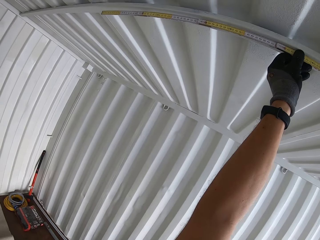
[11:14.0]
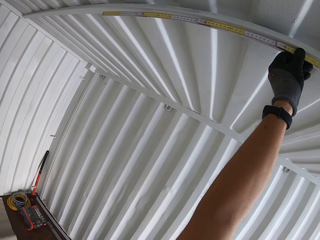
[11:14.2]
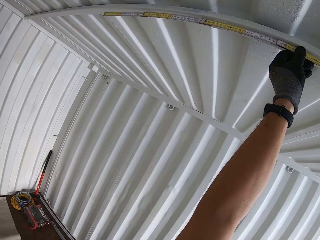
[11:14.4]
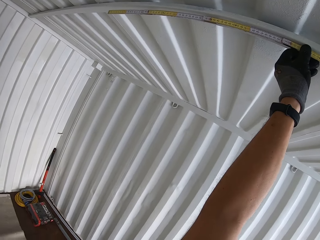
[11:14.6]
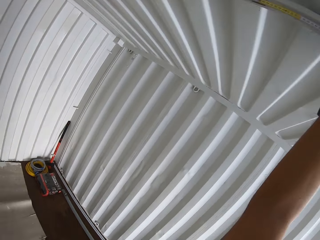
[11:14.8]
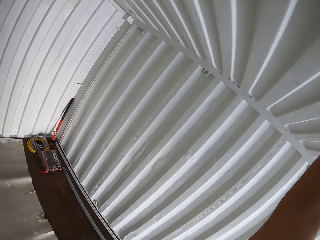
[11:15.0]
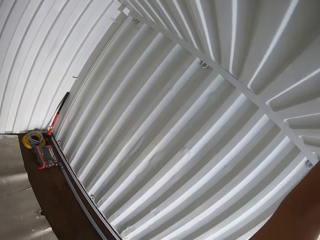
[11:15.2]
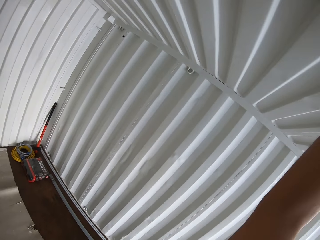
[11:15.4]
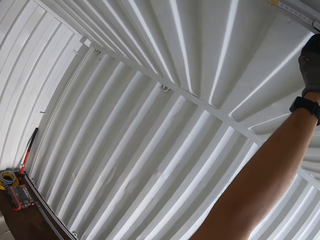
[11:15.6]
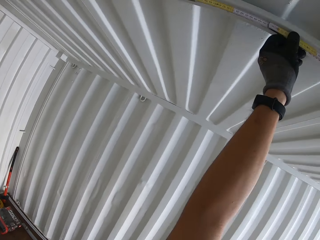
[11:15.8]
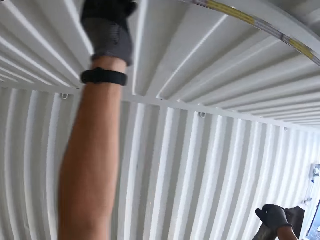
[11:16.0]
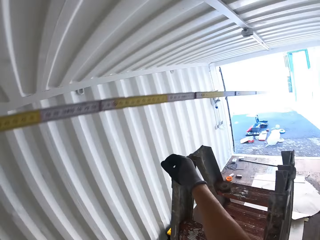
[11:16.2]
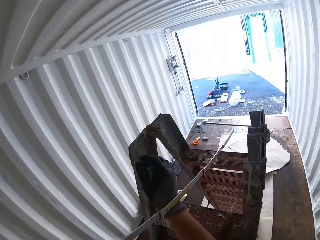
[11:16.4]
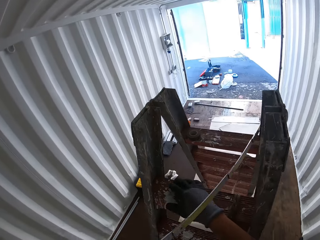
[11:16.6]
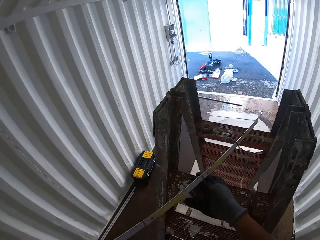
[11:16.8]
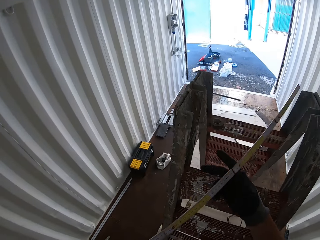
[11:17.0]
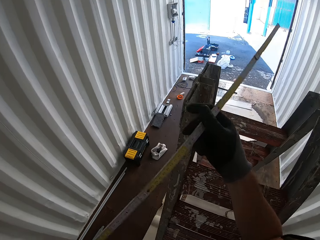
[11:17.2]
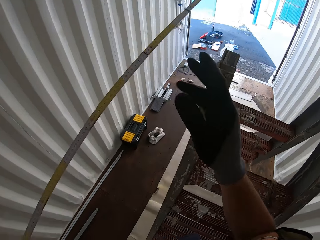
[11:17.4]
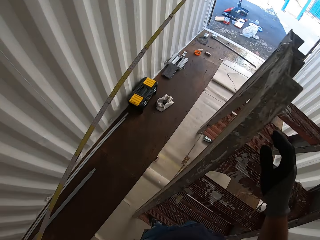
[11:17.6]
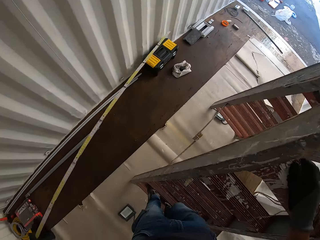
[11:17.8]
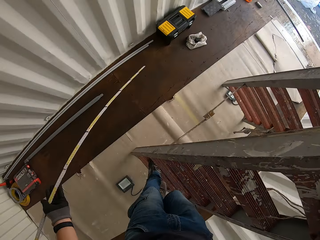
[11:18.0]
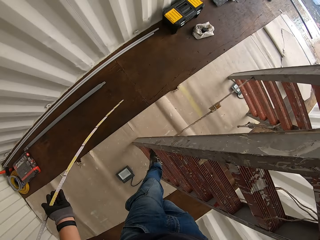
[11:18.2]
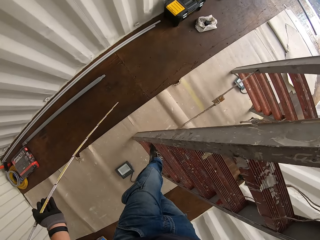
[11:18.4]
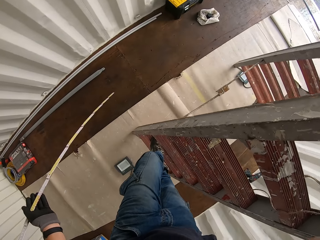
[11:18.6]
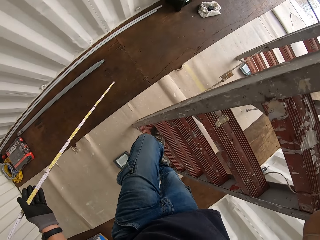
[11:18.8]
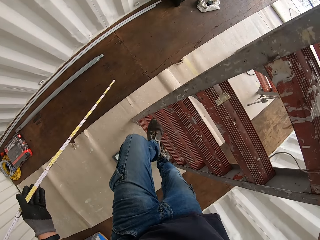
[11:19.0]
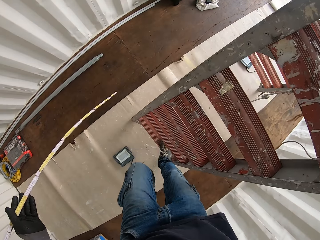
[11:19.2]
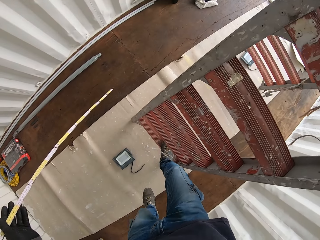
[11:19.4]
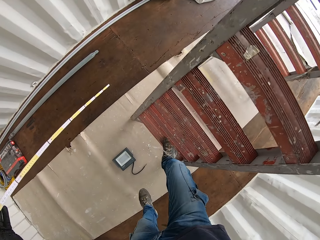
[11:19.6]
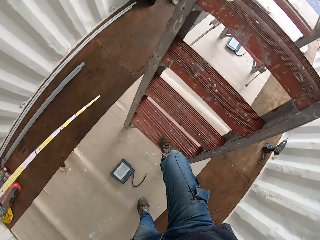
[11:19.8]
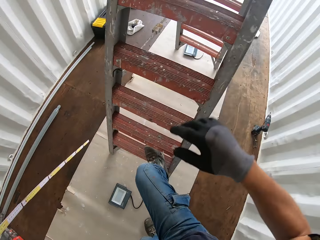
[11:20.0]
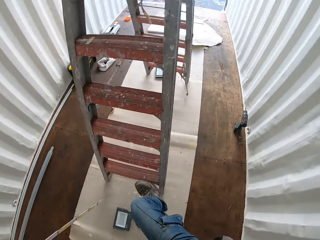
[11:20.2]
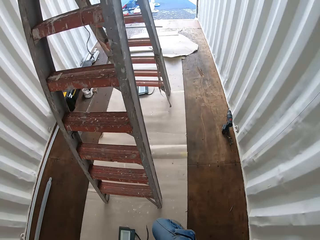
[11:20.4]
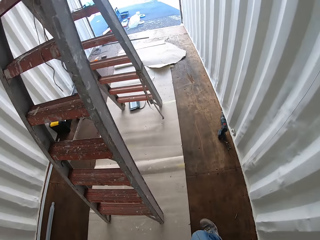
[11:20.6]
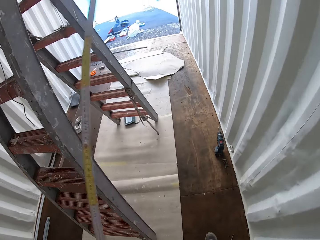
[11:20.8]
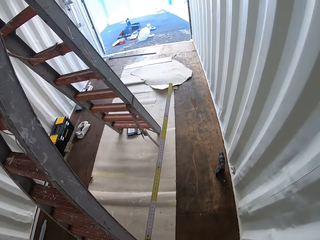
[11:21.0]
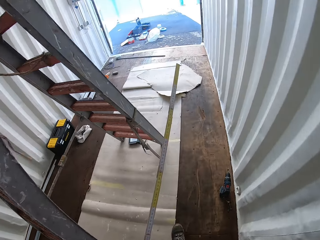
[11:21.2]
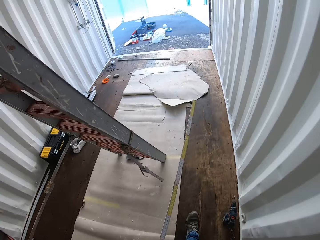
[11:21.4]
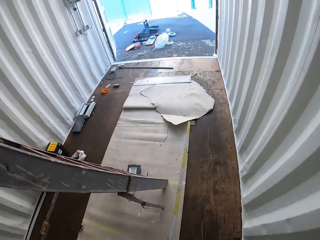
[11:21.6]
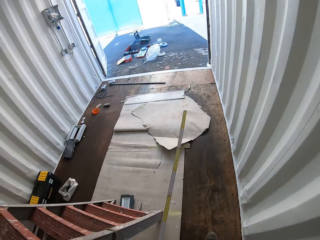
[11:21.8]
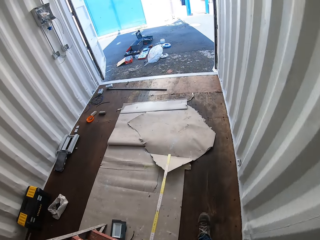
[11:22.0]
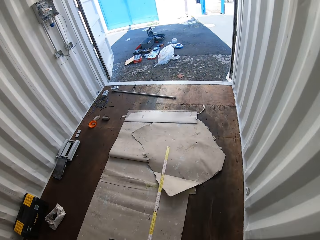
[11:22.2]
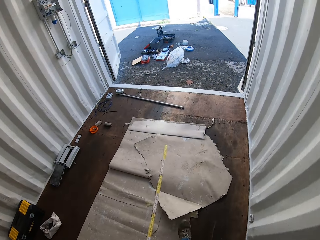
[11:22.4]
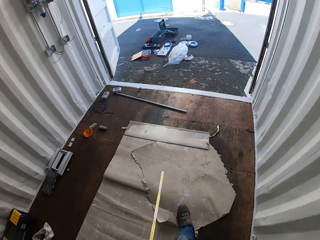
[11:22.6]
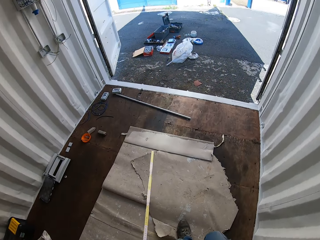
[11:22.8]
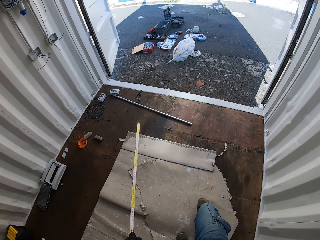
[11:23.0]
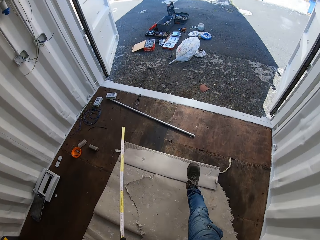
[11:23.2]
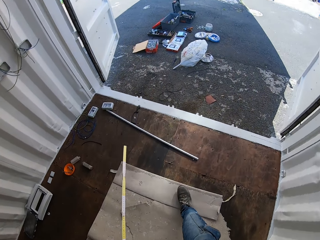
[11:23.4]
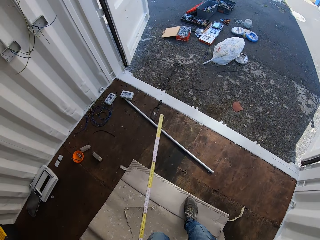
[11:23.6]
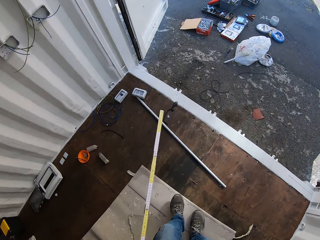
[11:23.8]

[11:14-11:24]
The camera wearer climbs down the ladder. They walk outside the Conex box.

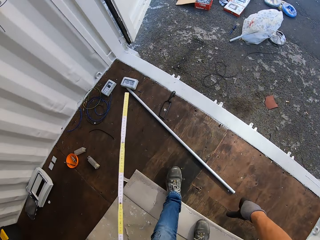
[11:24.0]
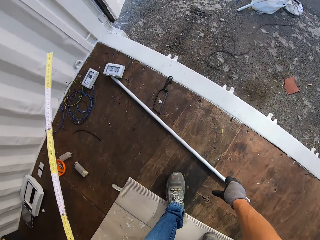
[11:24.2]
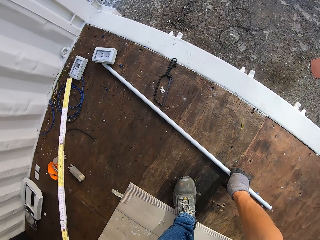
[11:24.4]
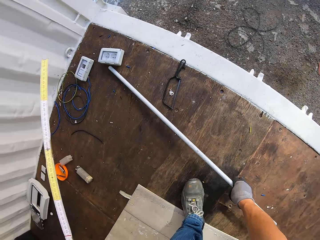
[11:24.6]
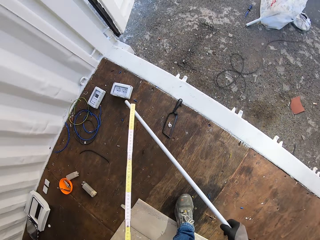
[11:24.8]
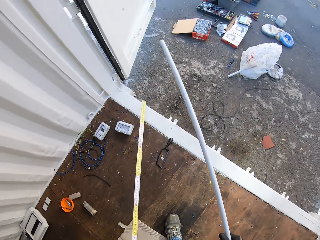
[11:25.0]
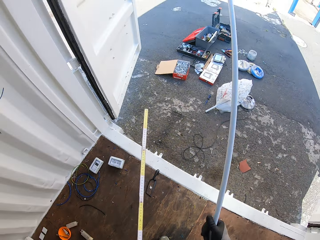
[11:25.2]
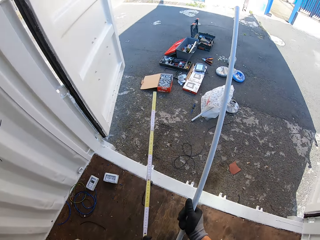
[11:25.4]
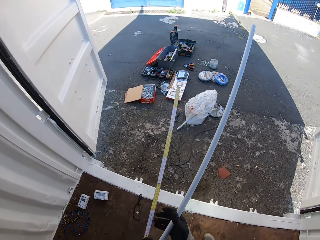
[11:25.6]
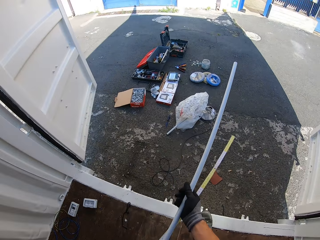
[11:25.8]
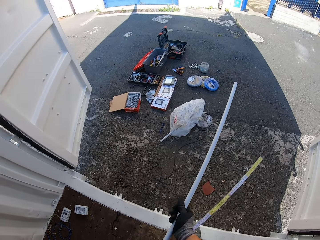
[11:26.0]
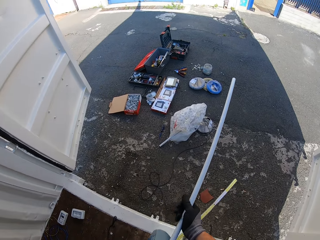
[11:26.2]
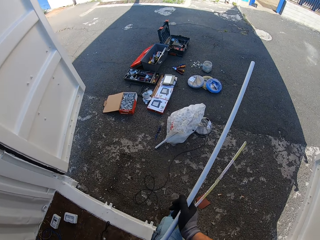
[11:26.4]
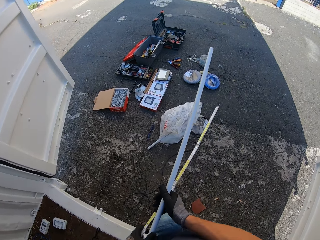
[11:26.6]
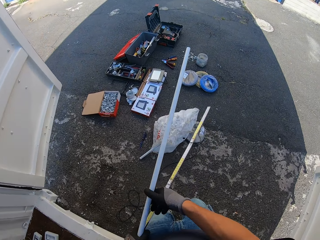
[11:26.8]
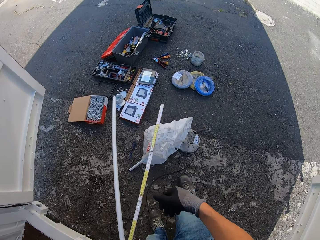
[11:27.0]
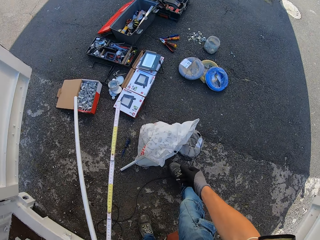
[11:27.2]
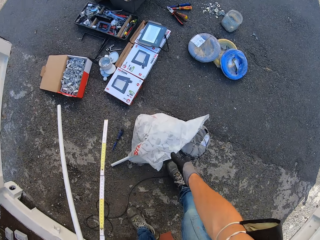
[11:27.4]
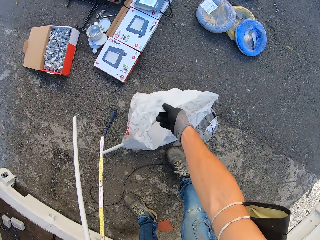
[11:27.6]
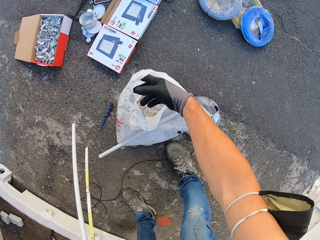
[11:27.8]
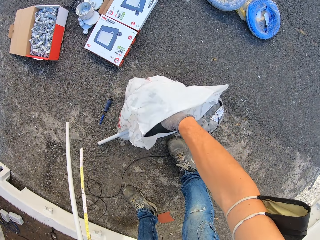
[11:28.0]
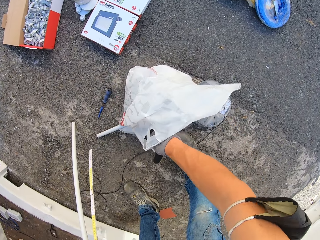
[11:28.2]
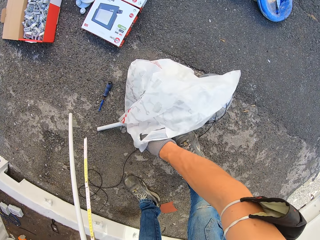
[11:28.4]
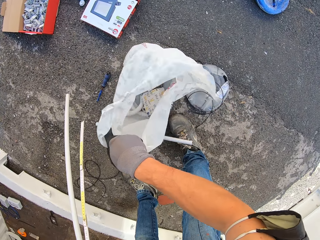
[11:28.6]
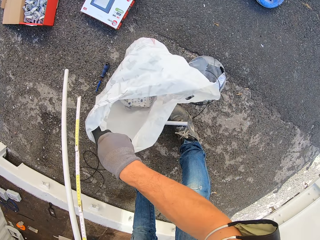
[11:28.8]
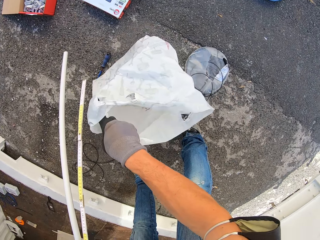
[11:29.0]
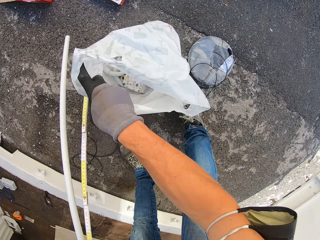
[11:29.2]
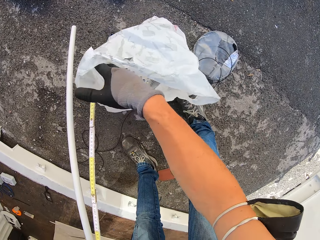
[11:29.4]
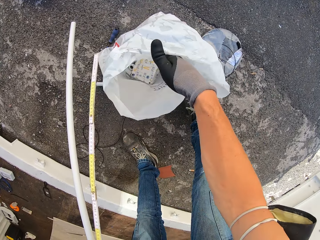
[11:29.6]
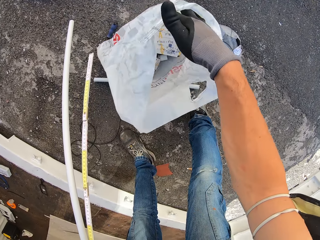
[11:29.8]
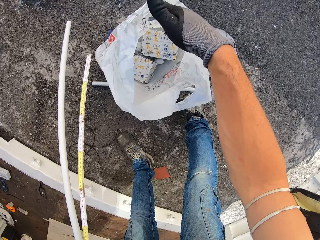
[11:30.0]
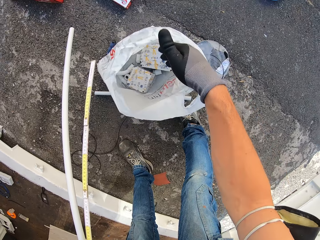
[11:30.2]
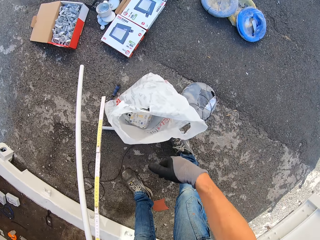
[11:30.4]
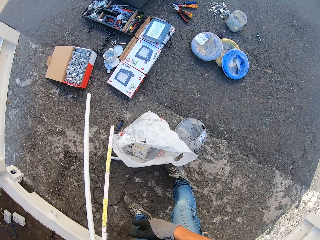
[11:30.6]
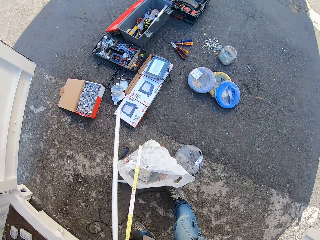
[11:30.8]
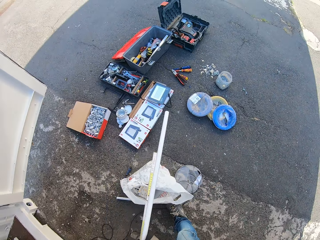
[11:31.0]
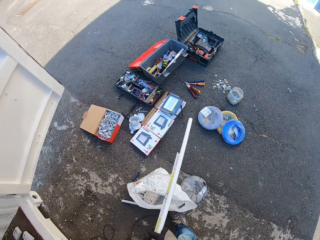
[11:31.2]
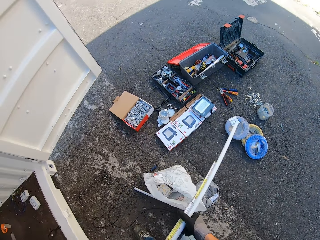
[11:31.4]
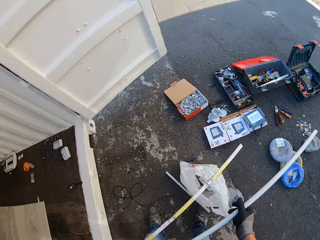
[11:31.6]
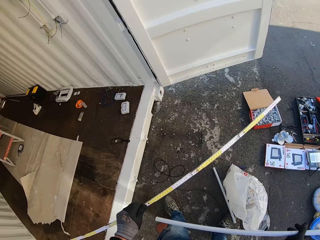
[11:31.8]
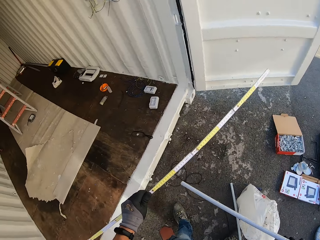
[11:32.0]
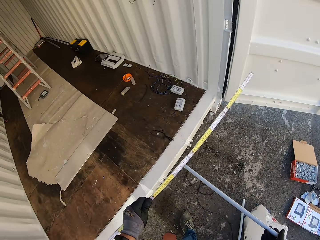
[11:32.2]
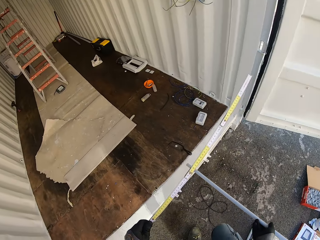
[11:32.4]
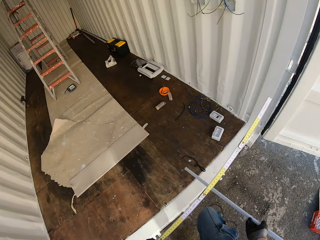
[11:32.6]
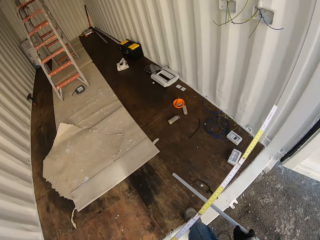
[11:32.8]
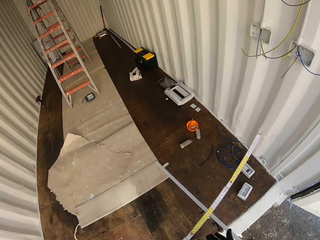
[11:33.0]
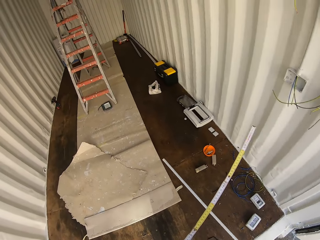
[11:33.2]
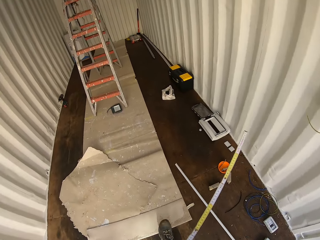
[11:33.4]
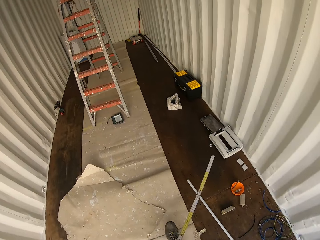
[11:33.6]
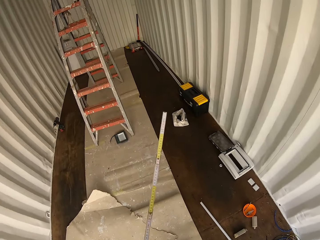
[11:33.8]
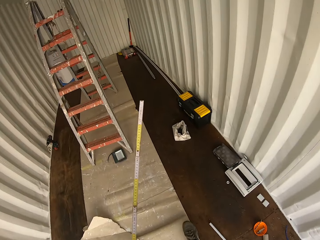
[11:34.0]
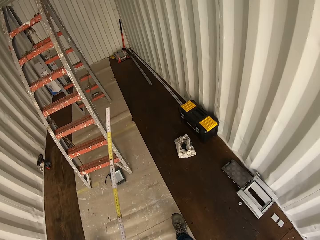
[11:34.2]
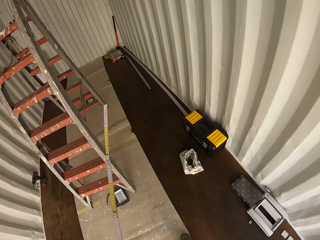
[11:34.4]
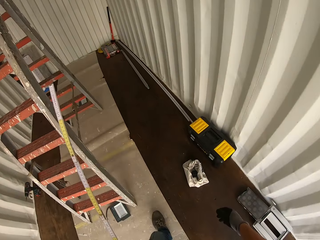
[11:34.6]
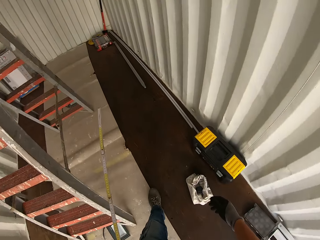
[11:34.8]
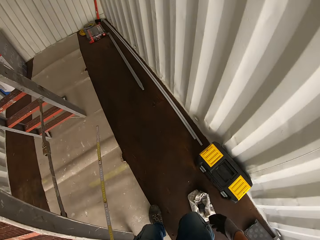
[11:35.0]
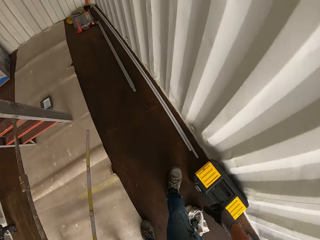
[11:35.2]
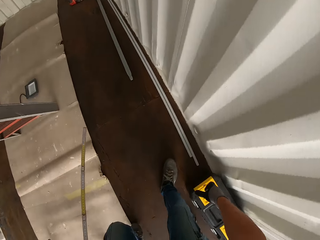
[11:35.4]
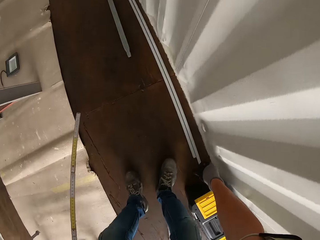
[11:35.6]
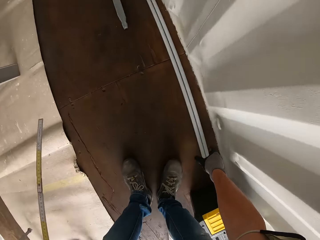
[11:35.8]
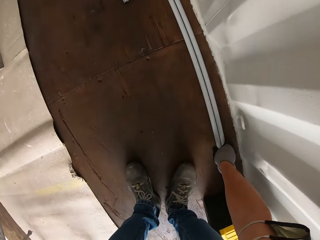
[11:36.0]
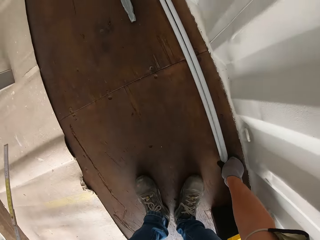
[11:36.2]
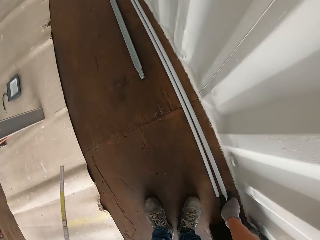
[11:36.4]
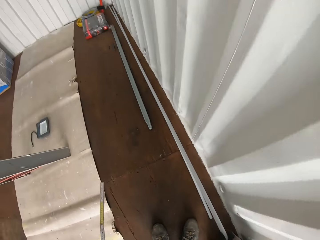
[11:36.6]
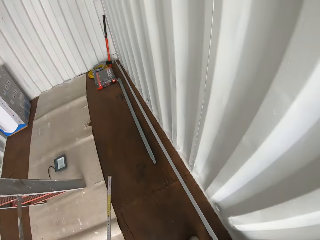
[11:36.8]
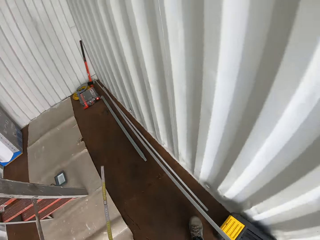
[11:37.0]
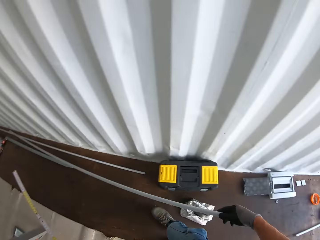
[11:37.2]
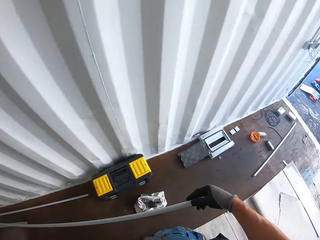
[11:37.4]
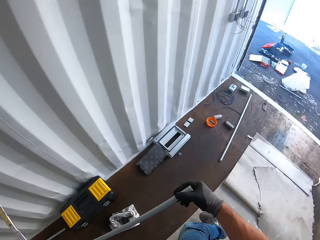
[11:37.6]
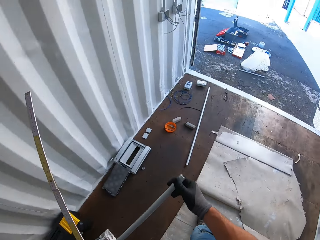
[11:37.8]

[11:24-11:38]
The camera wearer picks up a white pipe from the ground. They walk outside the Conex box. They check the nylon or paper bag on the ground. They hold the bag. They walk inside the Conex box. They pick up the white pipe from the ground.
